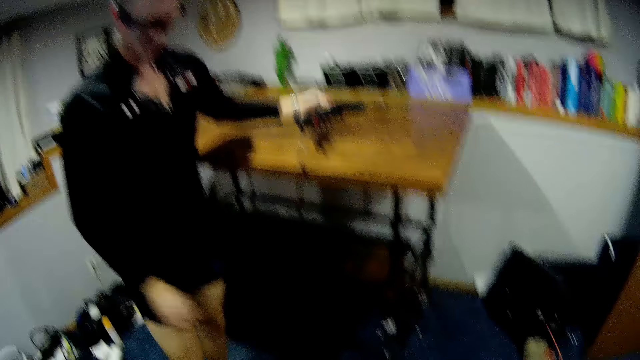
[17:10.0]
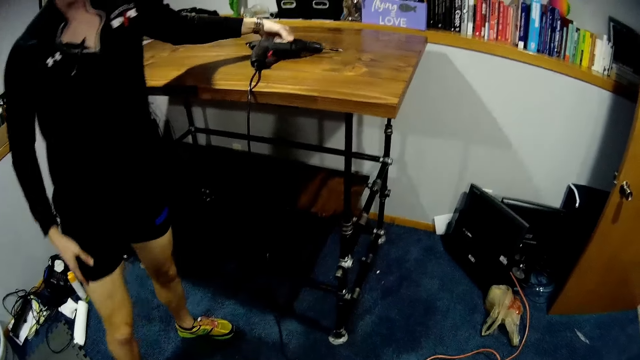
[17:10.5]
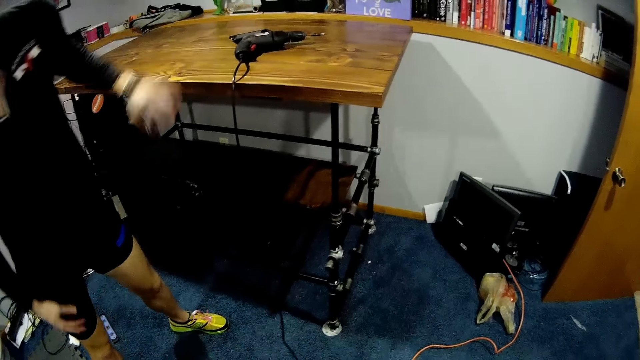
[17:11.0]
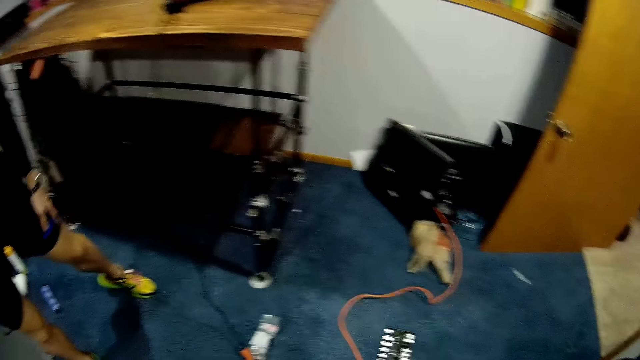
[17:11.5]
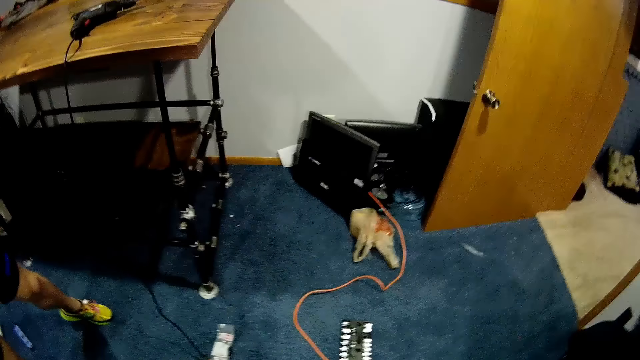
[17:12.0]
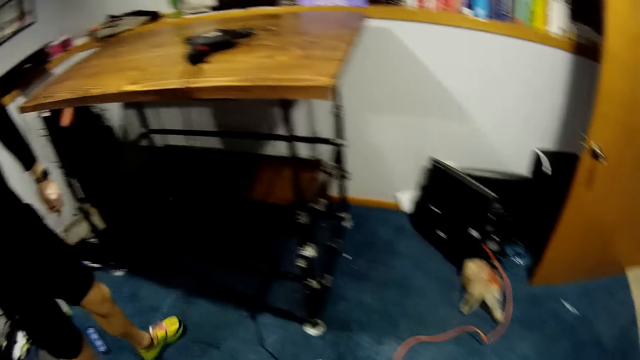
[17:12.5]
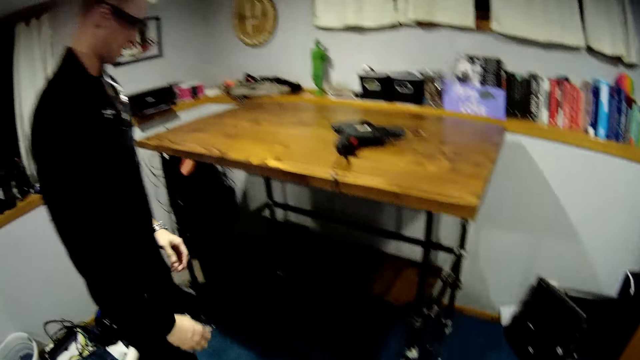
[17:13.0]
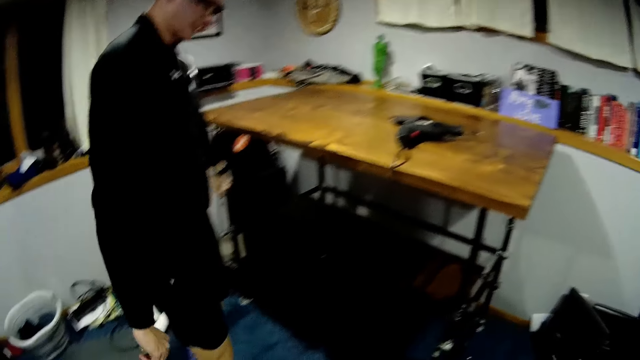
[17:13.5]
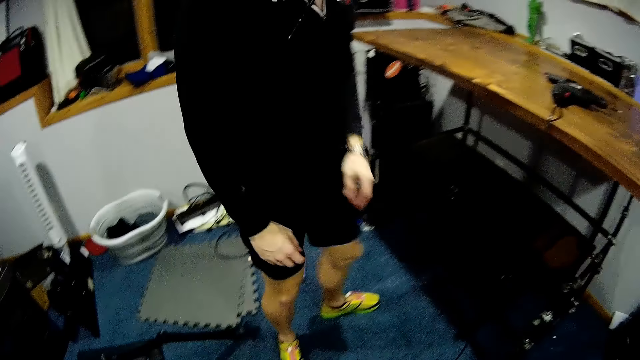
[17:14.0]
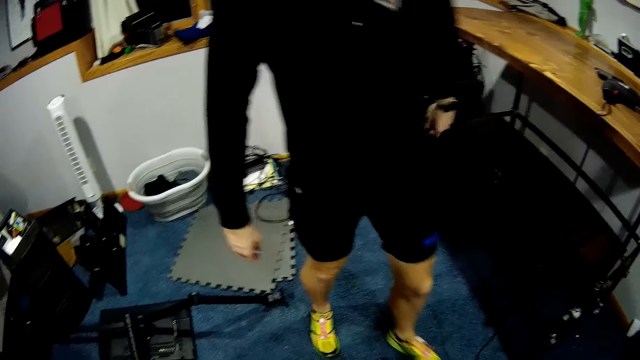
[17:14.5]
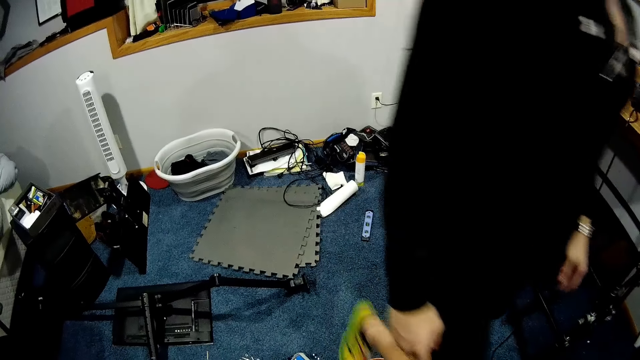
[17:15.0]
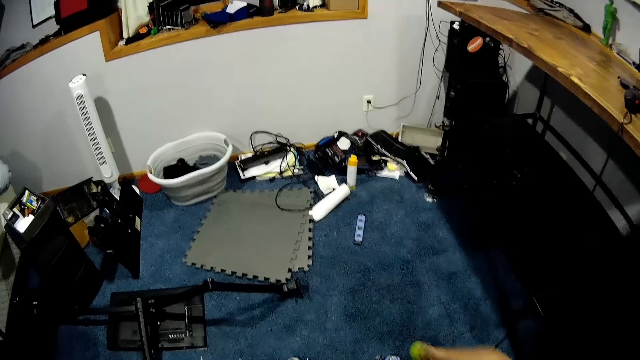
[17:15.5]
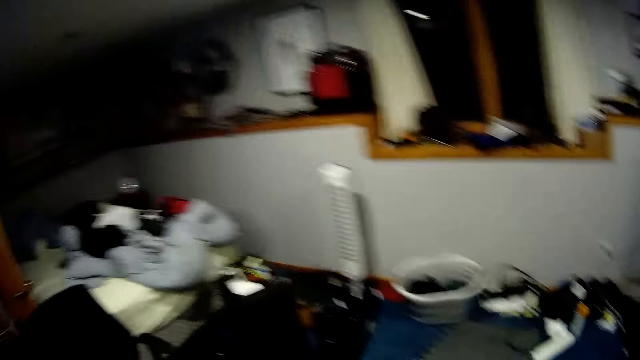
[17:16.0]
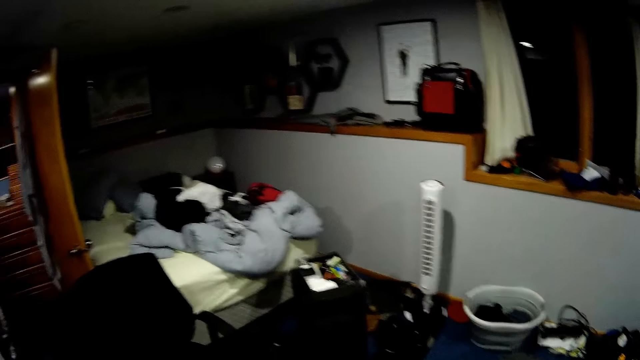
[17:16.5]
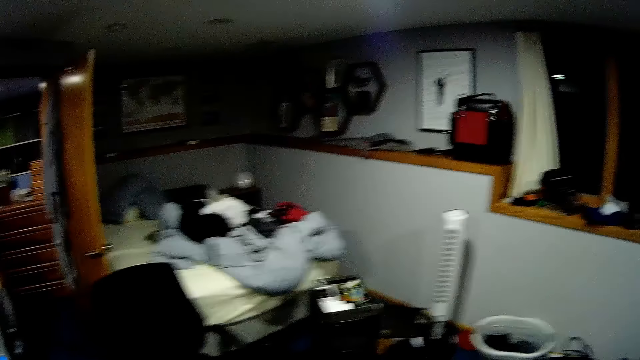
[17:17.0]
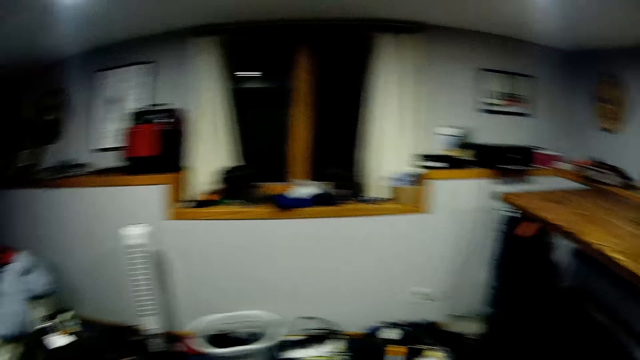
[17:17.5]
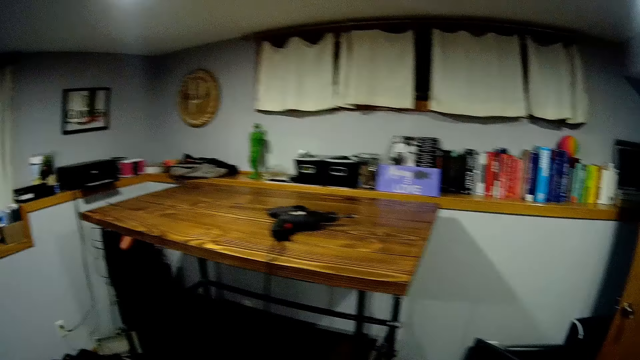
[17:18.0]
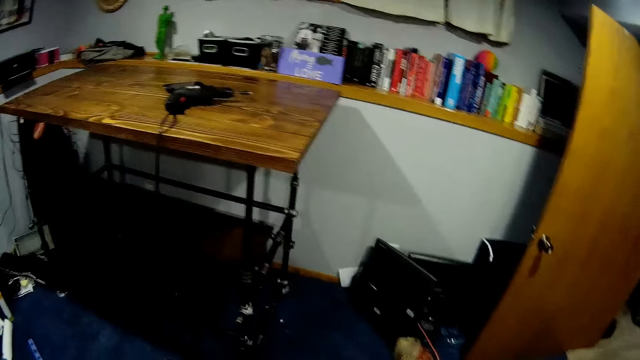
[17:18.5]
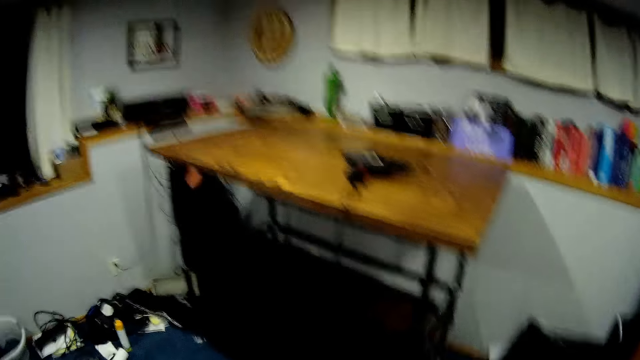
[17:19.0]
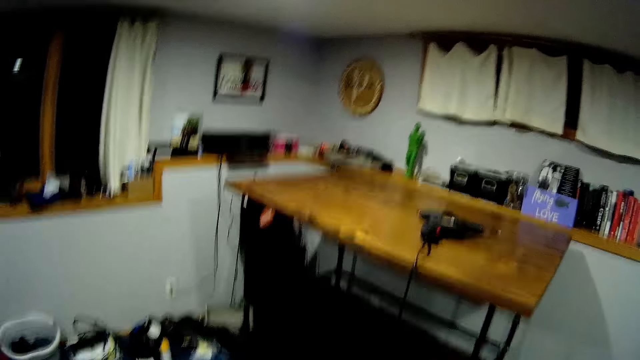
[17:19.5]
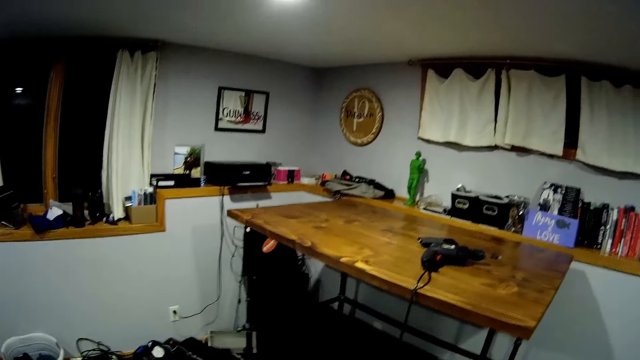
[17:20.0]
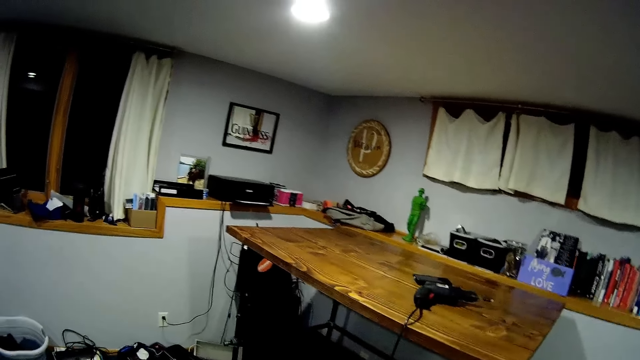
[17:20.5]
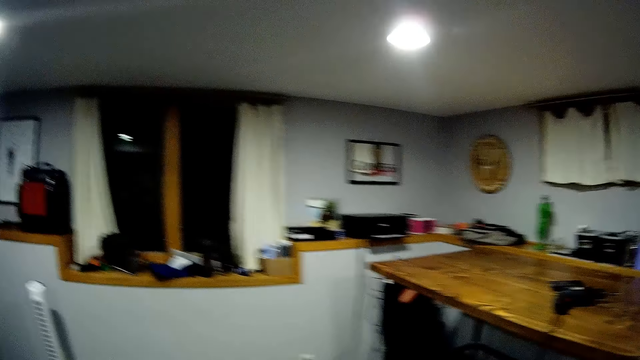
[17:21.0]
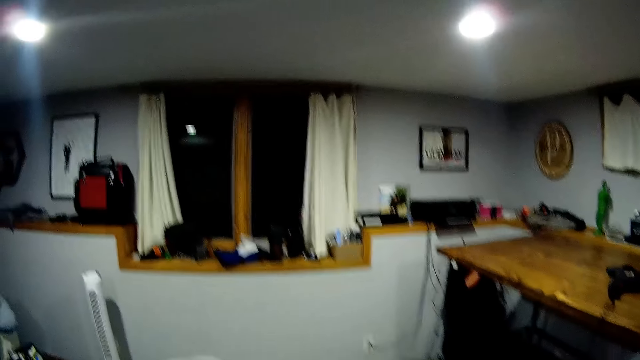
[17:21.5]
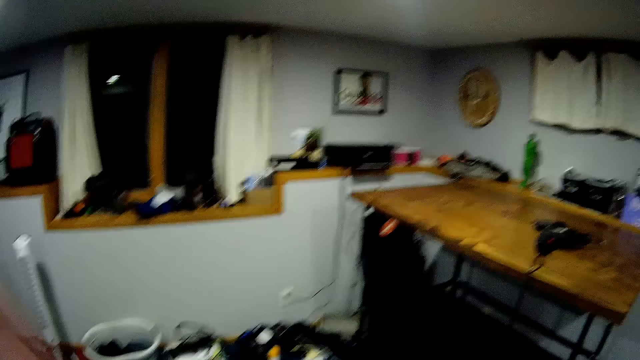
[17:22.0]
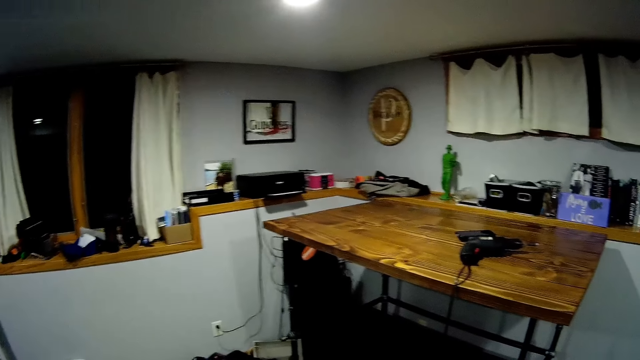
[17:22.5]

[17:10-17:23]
A man drops the electric drill on the table with his left hand. The man walks away. The camera wearer looks around the house.

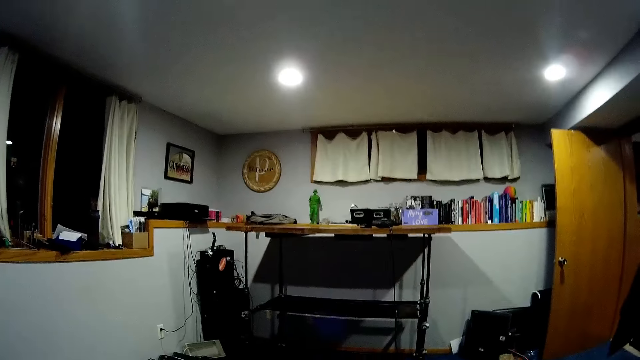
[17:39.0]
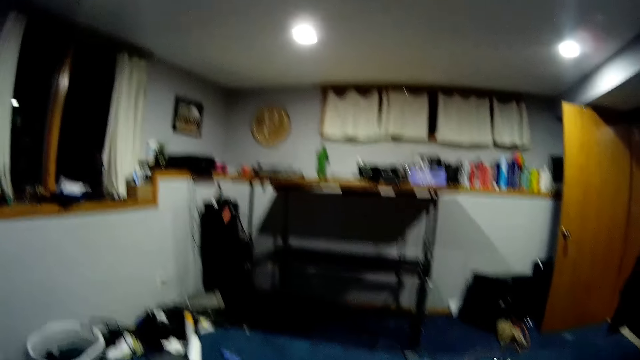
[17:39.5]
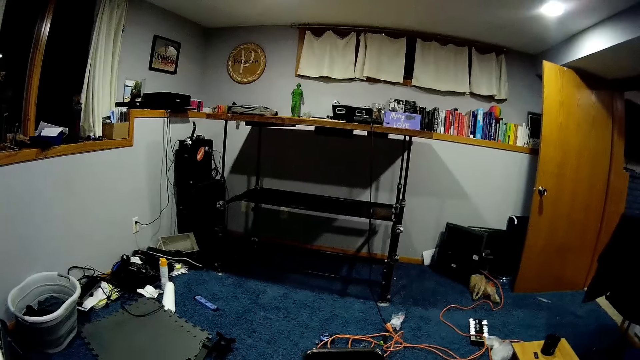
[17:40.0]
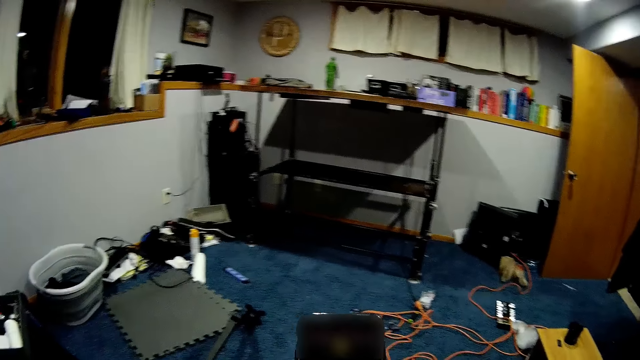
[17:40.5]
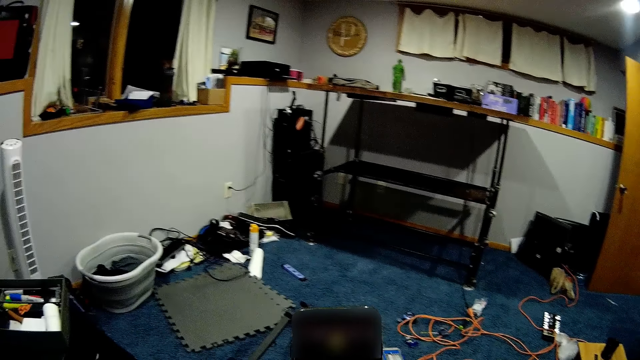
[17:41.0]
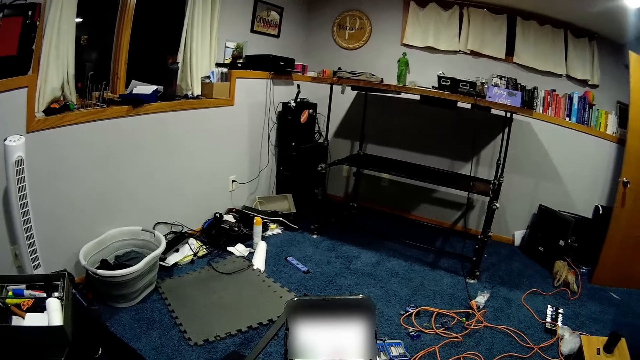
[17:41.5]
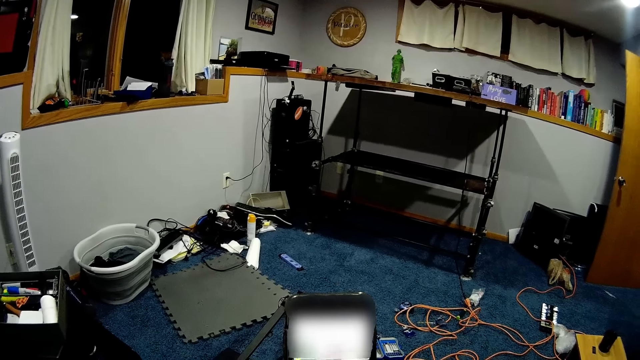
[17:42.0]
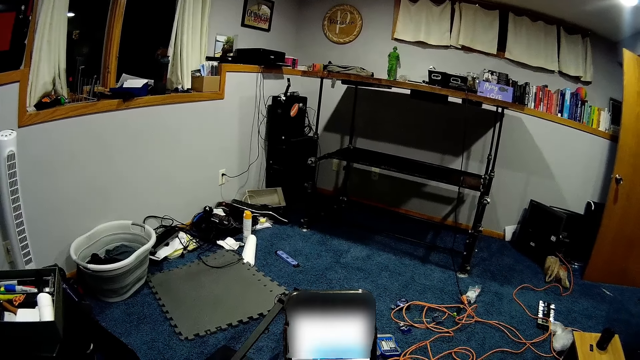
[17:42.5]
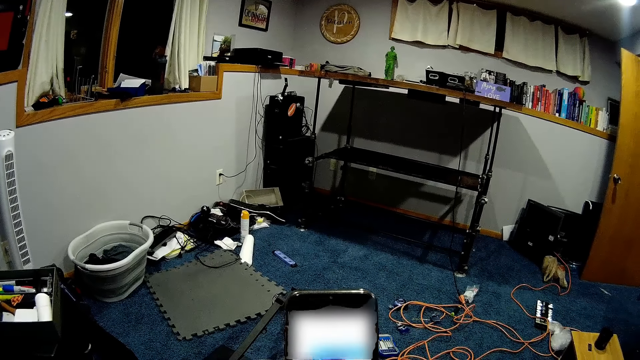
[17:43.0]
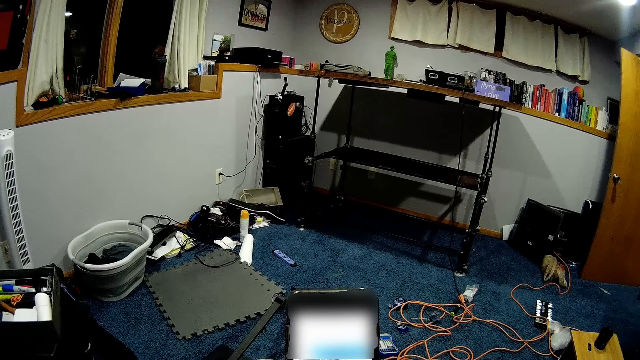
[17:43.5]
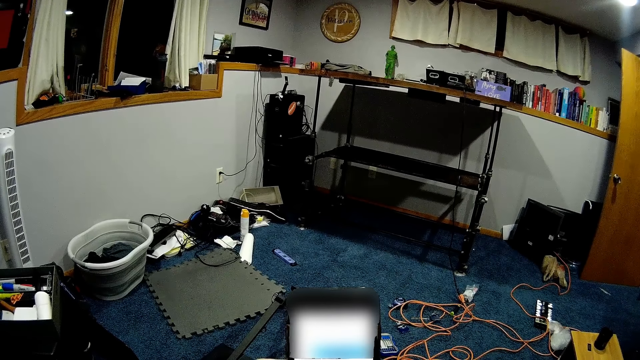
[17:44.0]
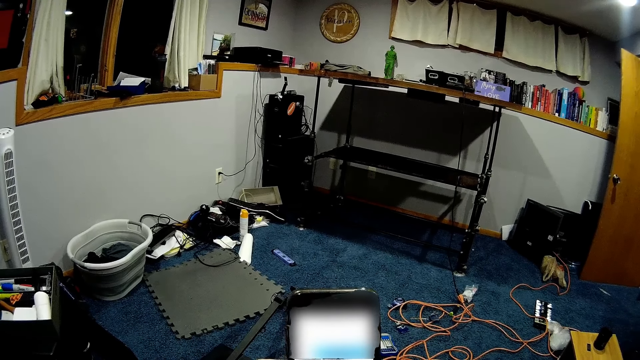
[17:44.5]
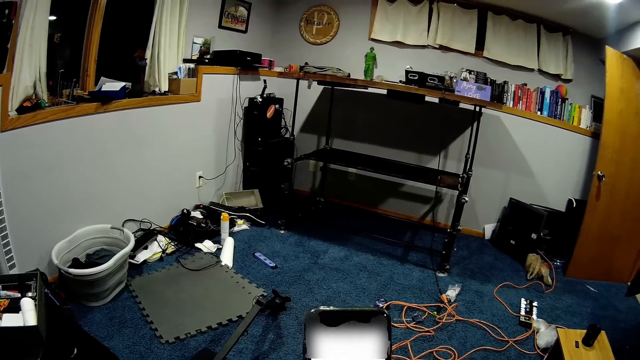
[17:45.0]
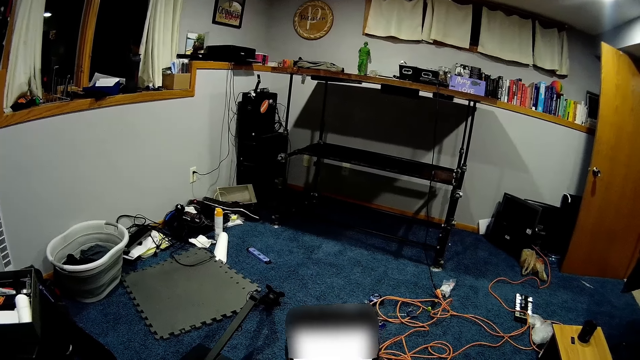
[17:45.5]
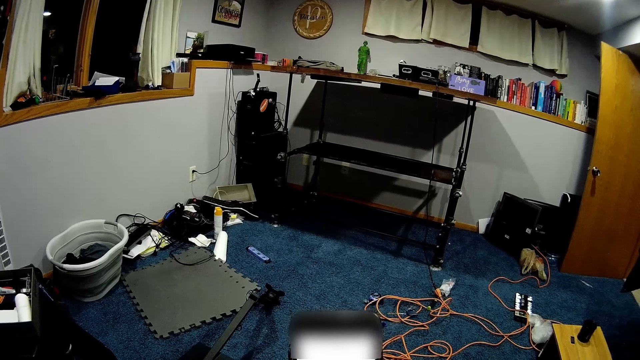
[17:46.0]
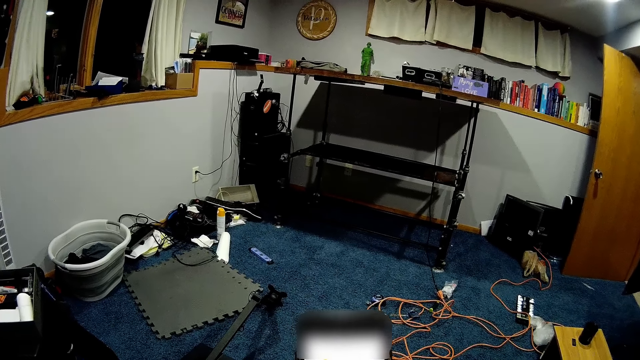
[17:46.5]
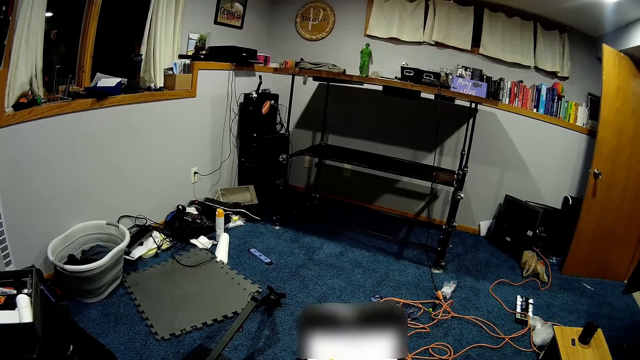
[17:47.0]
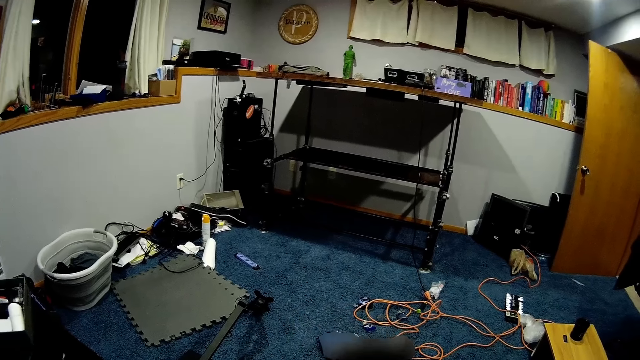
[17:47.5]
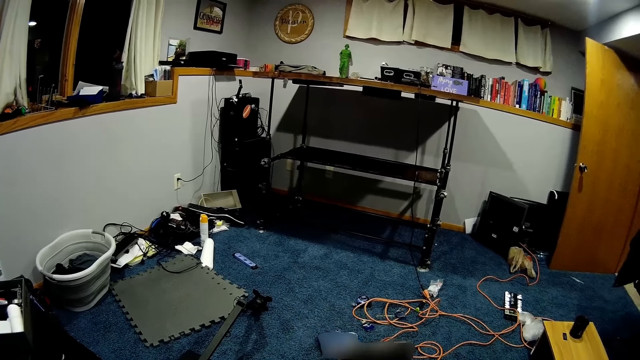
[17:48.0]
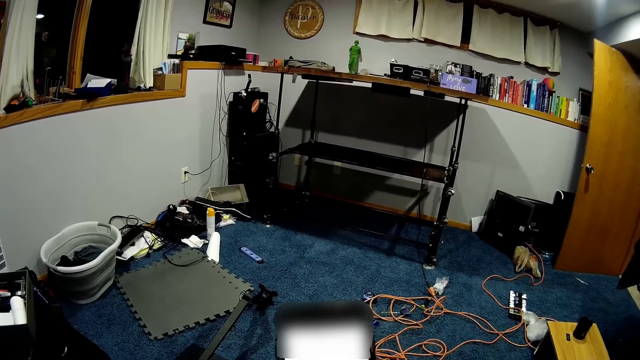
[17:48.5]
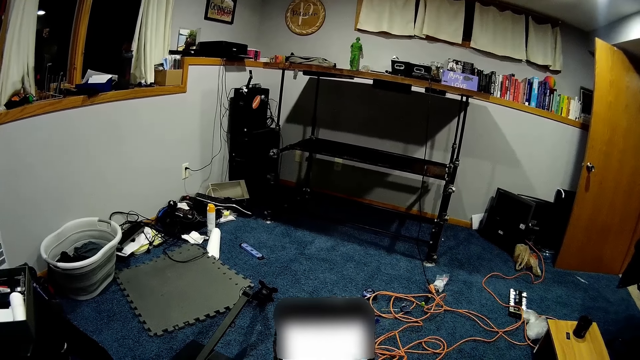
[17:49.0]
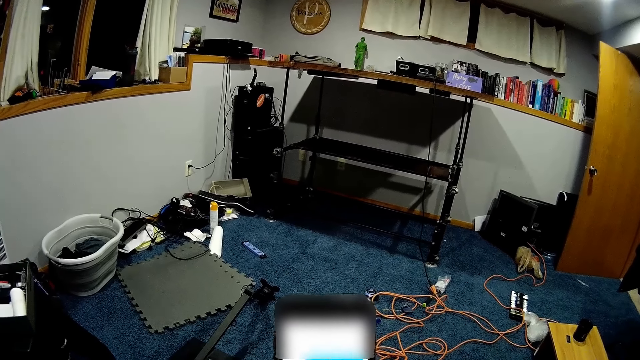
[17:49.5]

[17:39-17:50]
The camera wearer operates a phone with both hands. They scroll the phone.
